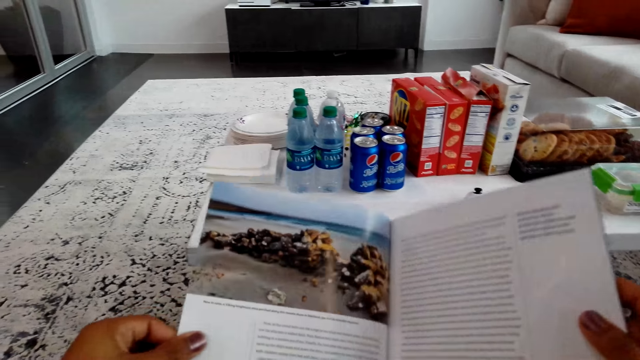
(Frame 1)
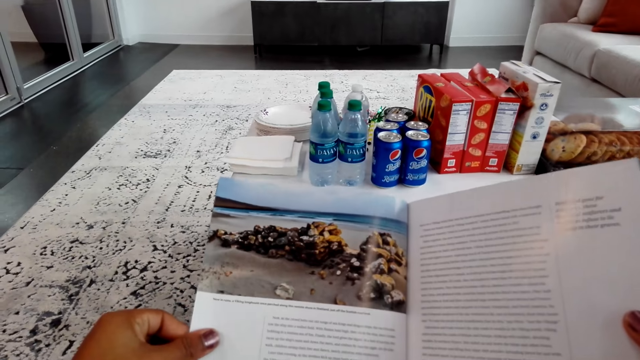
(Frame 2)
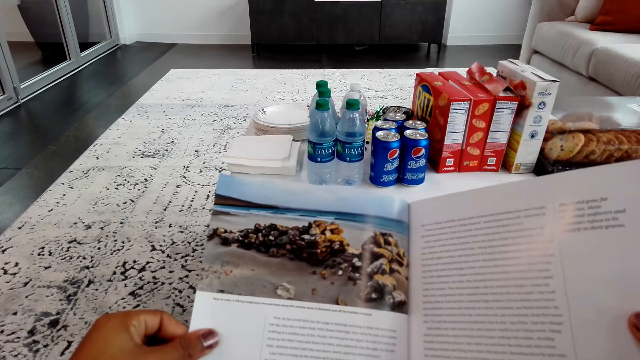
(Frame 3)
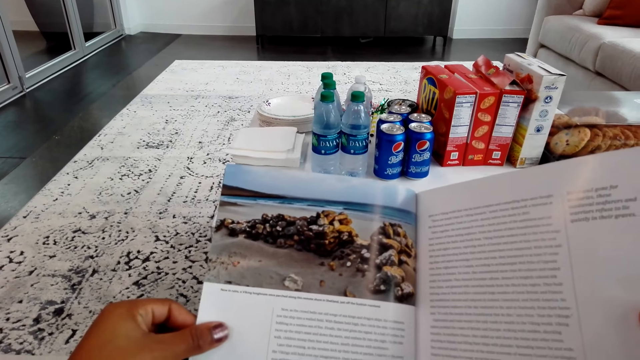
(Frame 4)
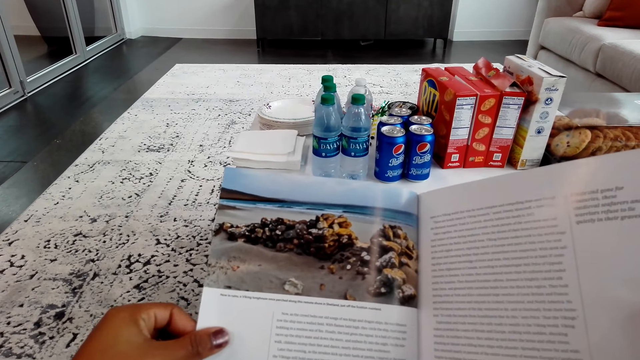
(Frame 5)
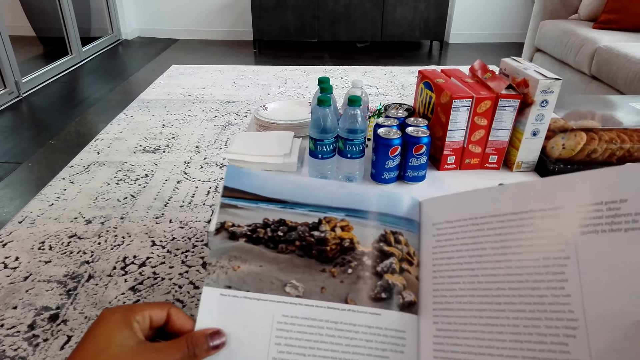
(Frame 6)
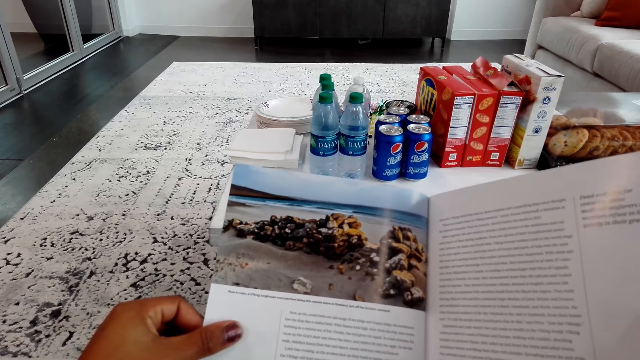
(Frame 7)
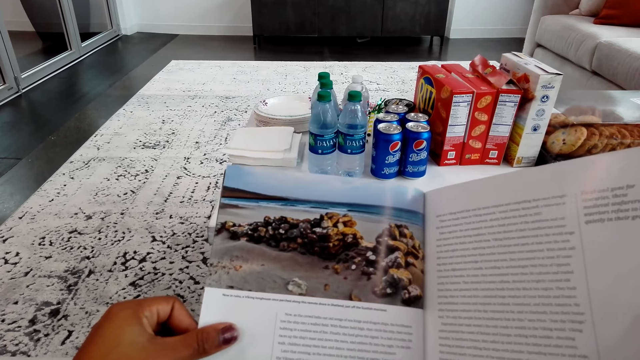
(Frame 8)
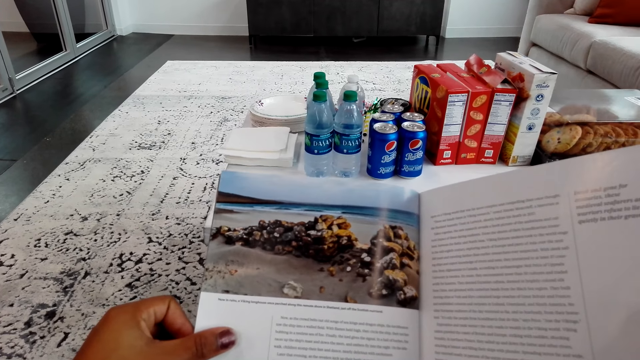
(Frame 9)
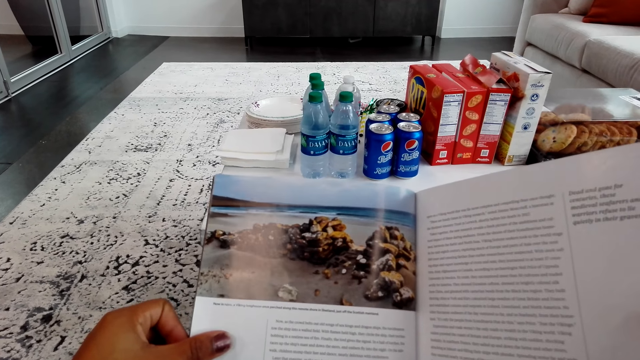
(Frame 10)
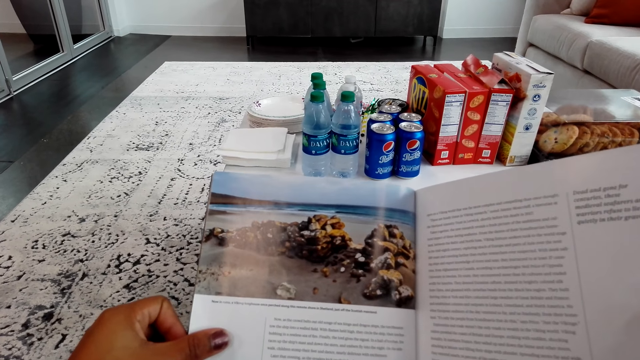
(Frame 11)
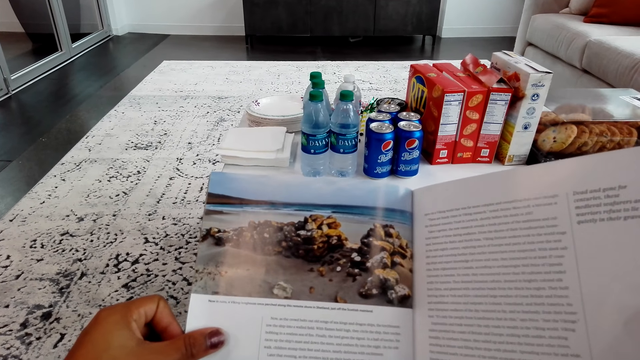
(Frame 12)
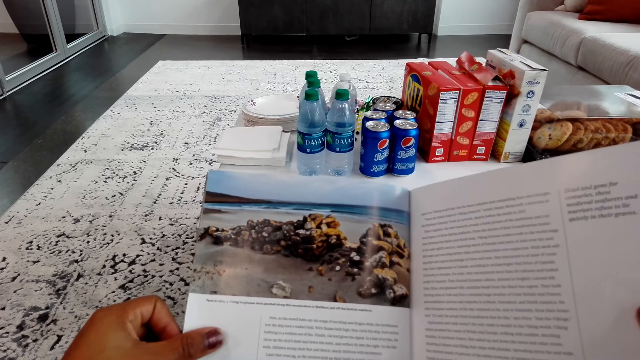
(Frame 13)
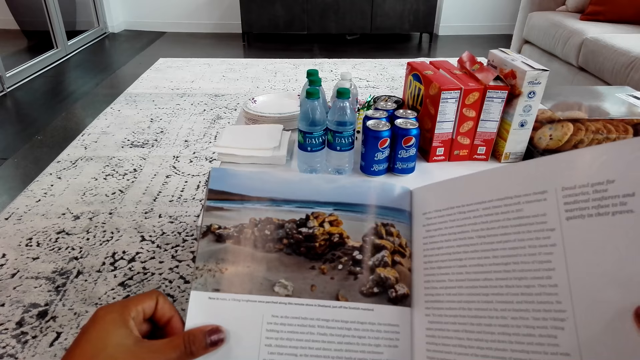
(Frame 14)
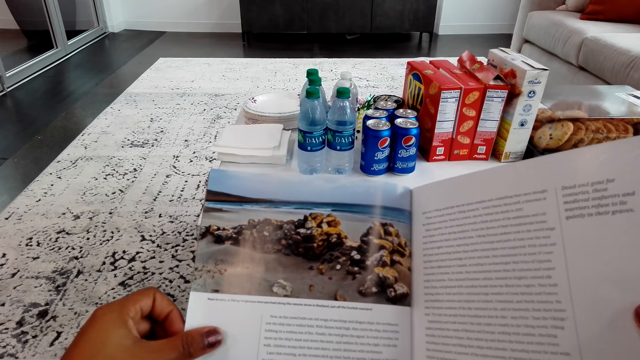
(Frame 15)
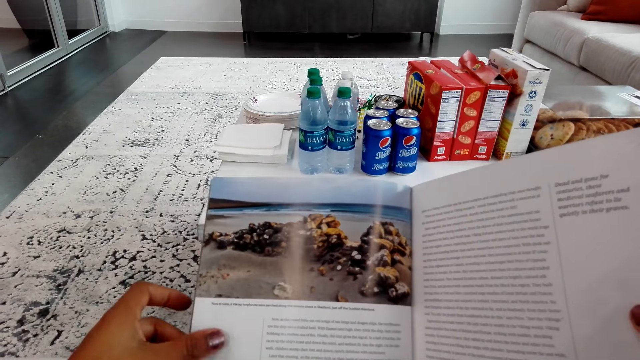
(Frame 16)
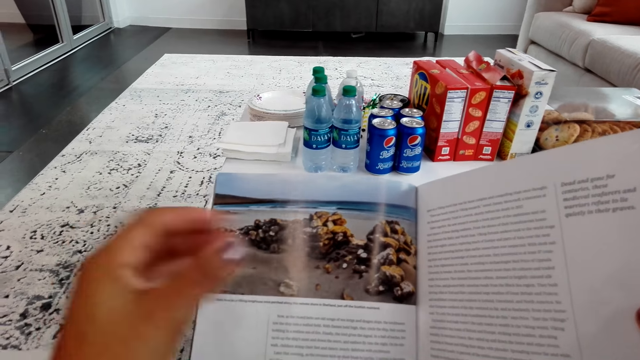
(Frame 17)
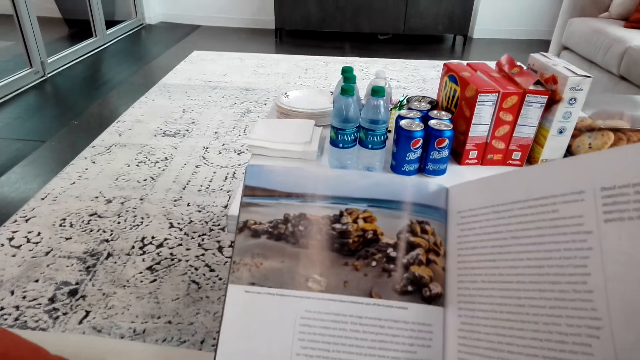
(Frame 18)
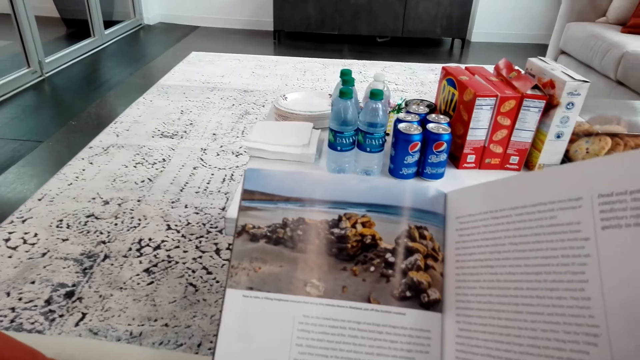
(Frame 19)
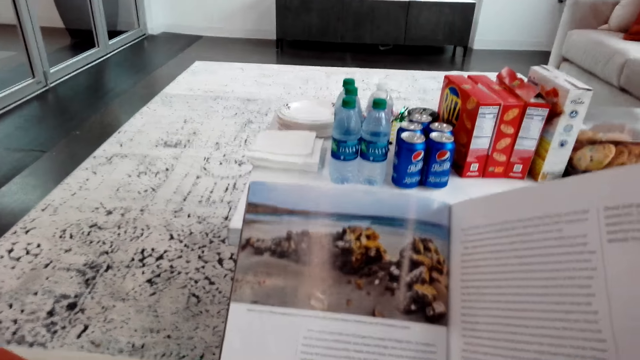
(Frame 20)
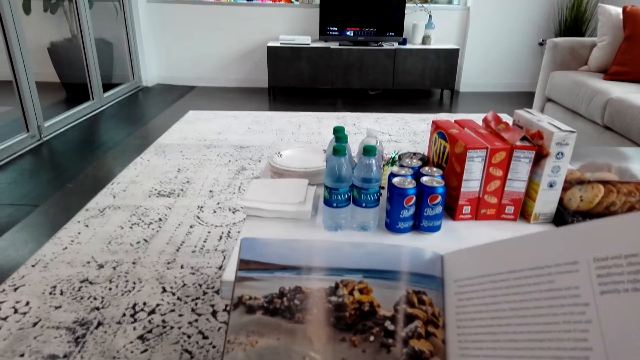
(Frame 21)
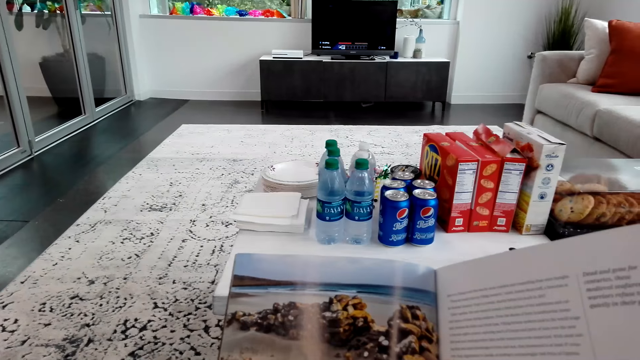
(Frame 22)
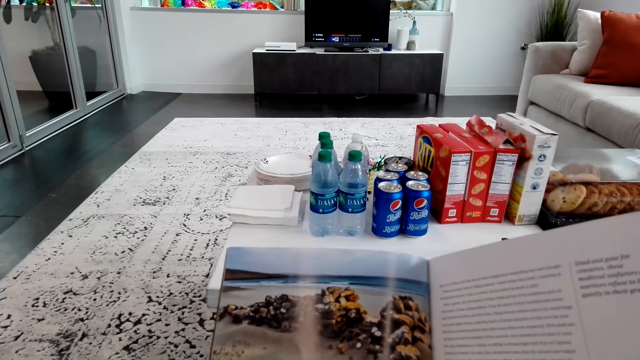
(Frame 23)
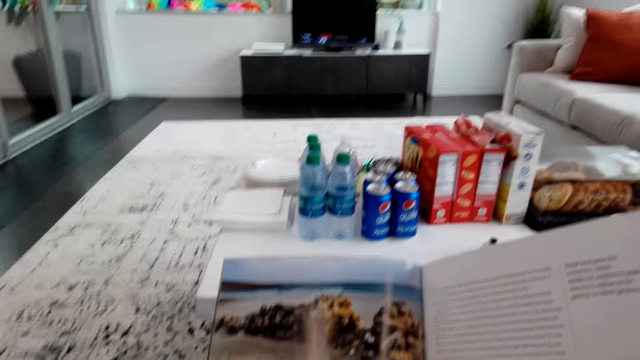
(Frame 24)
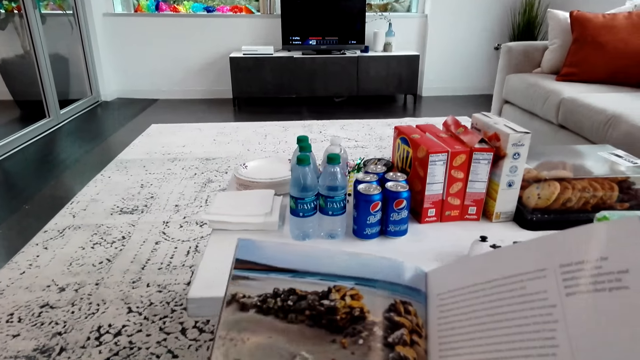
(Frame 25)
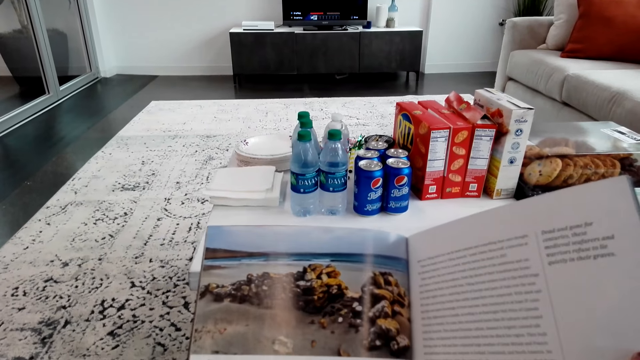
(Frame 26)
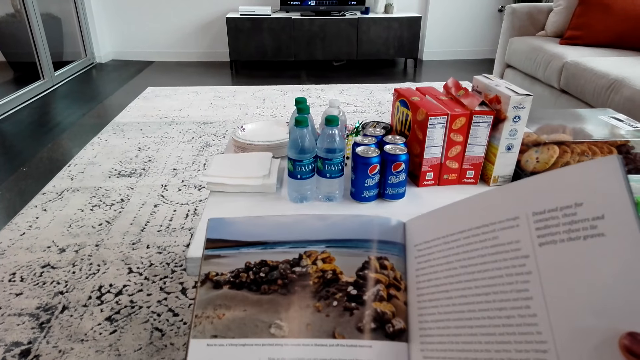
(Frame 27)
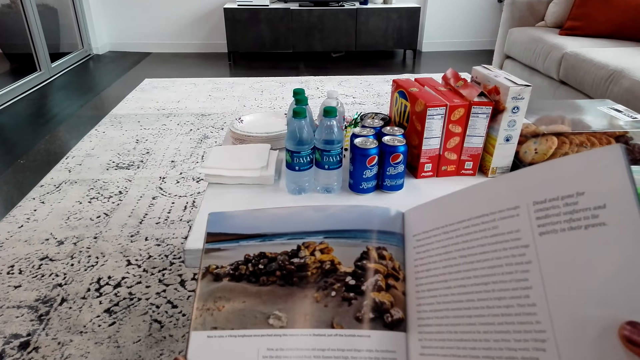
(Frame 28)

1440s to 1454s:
The camera wearer reads a book. They lift the hand. They move the left hand.

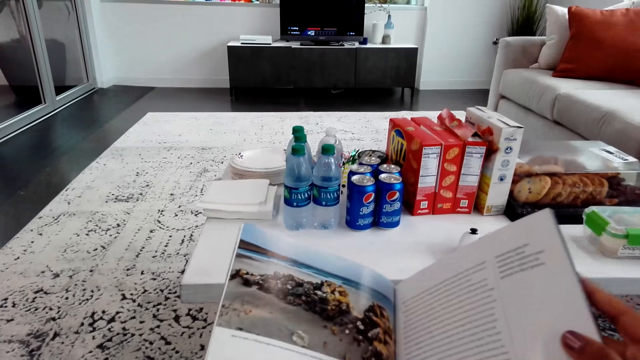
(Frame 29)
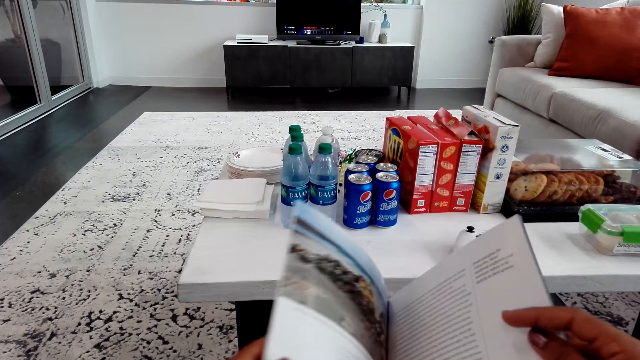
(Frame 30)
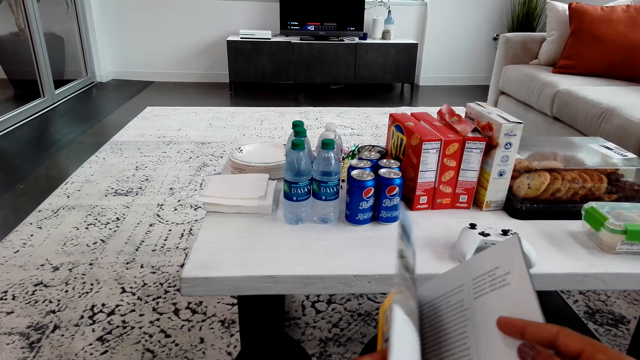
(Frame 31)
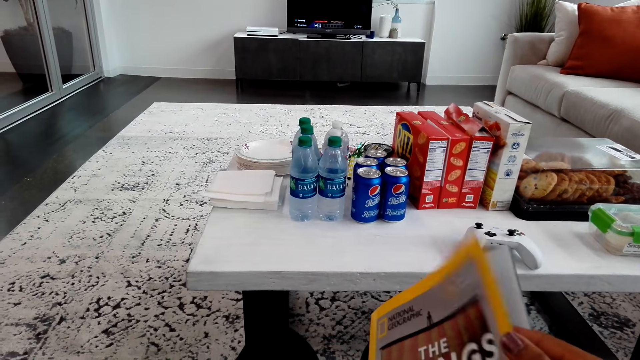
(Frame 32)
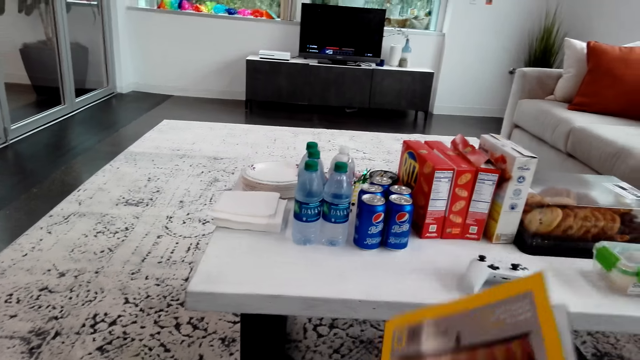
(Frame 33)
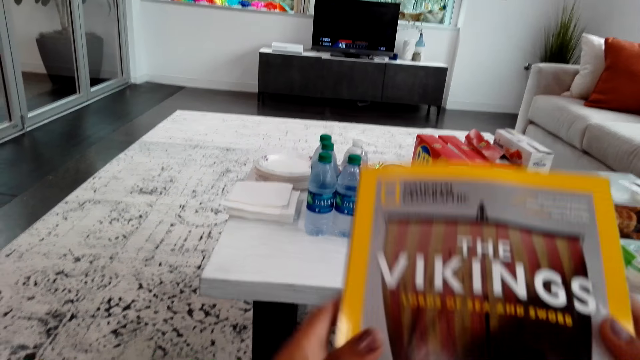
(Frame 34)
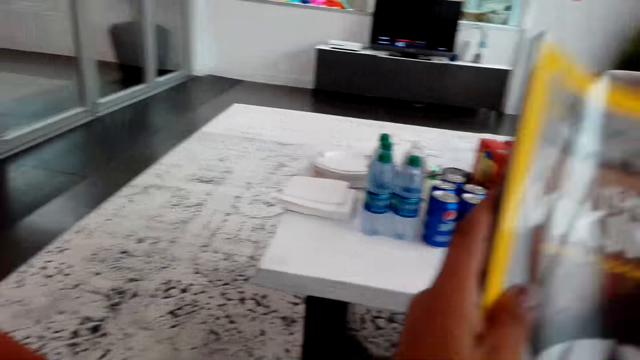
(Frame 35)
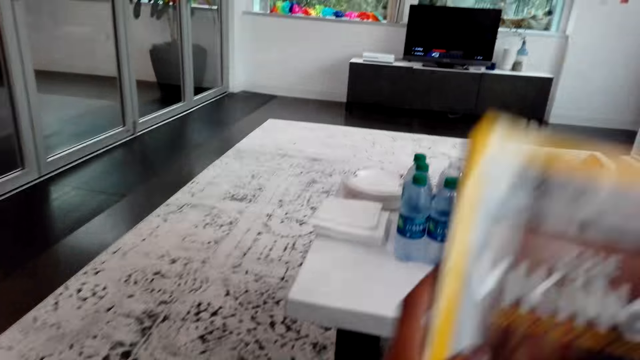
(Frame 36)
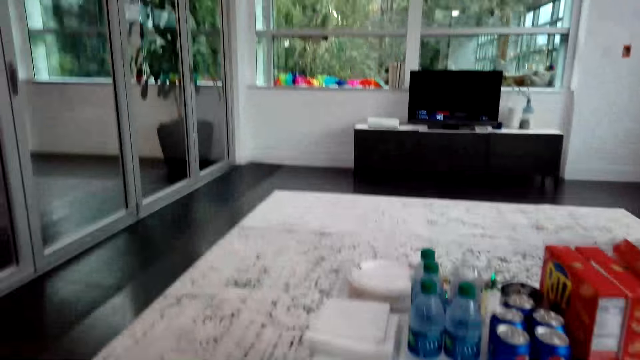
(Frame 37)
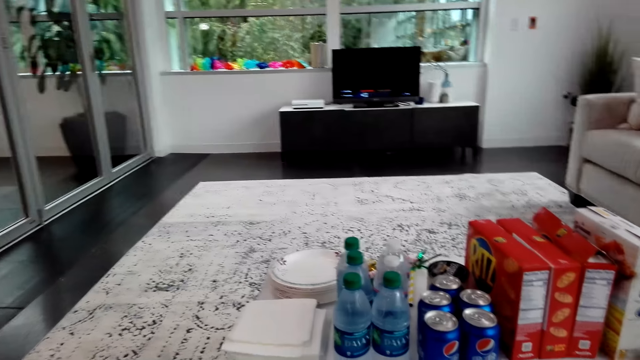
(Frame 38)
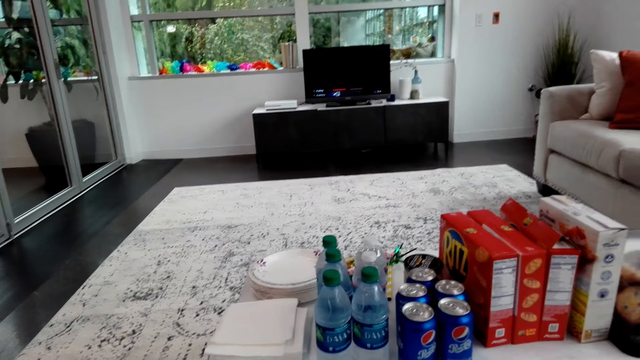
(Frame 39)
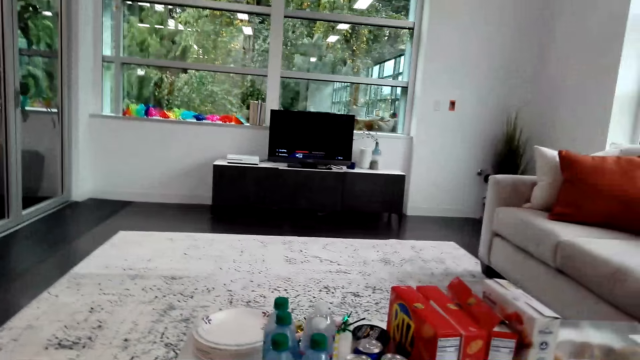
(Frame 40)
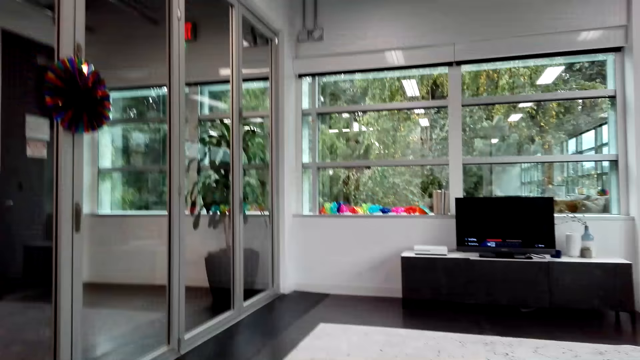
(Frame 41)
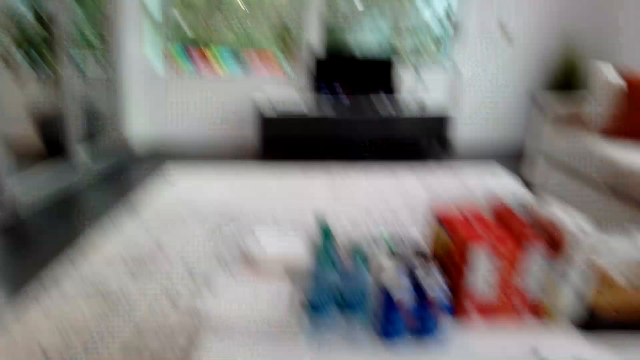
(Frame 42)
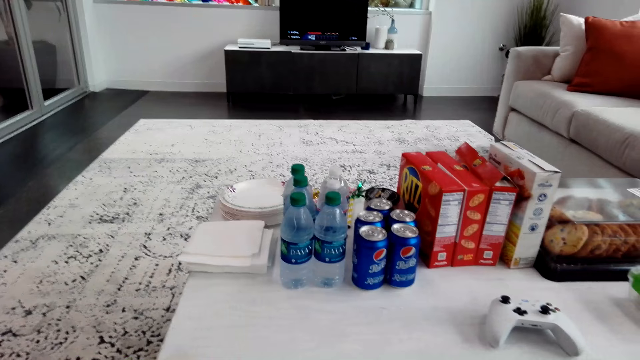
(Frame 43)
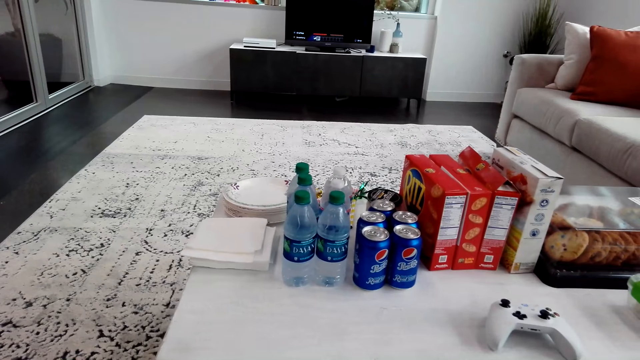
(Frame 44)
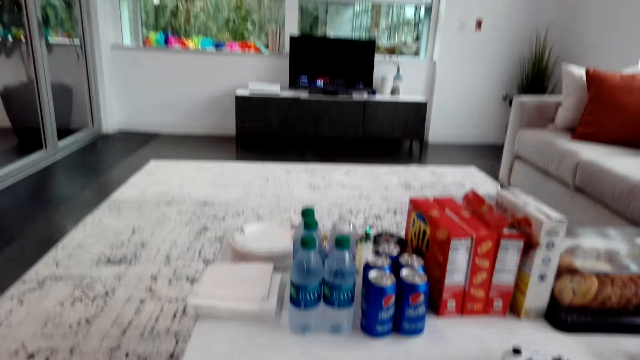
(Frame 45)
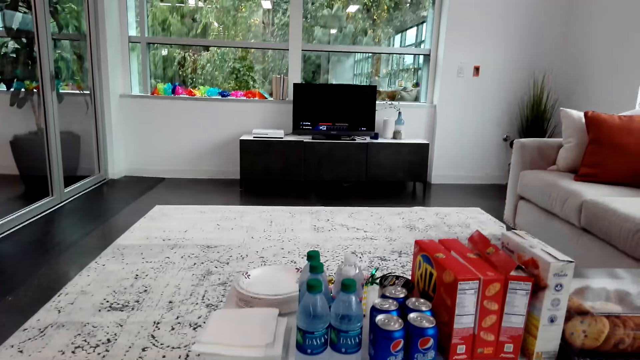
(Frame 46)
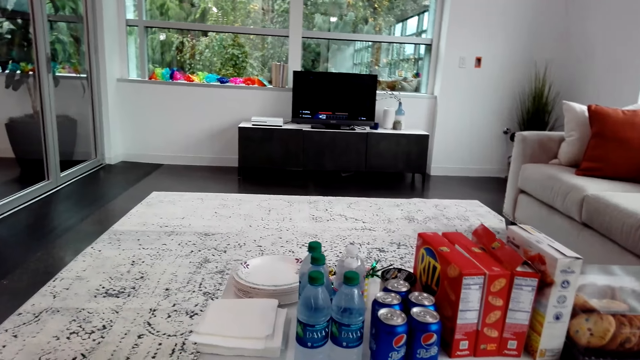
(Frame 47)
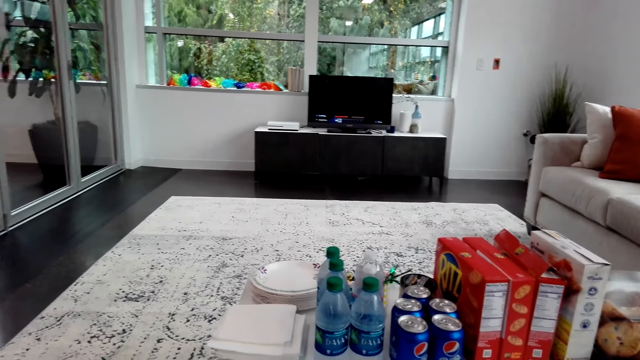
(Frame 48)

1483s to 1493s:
The camera wearer peruses a book. They close the book, lift the book and lower the book. They look around the house.
